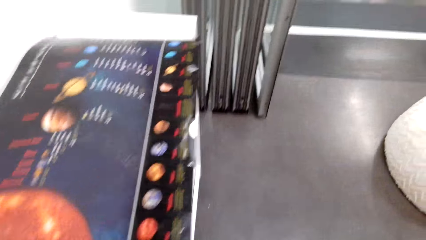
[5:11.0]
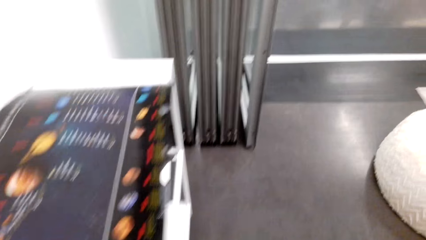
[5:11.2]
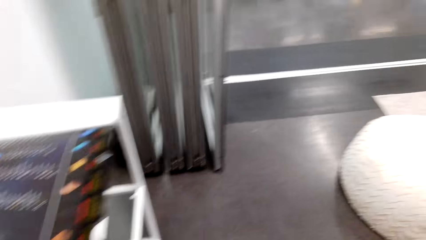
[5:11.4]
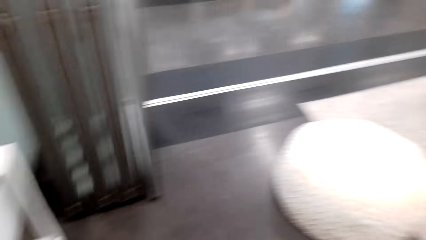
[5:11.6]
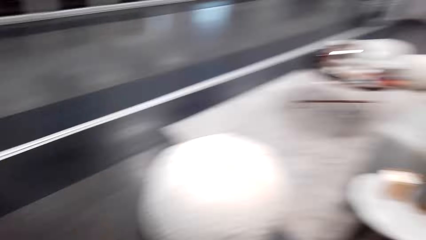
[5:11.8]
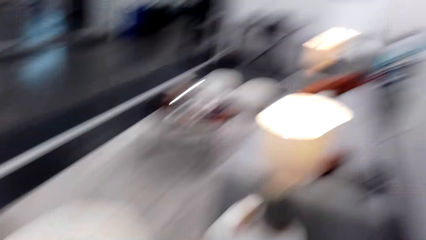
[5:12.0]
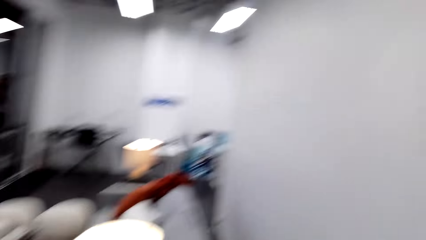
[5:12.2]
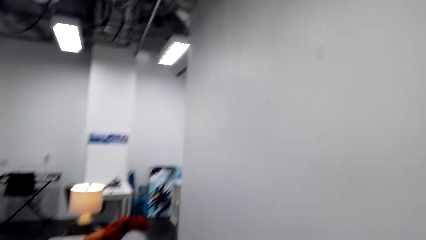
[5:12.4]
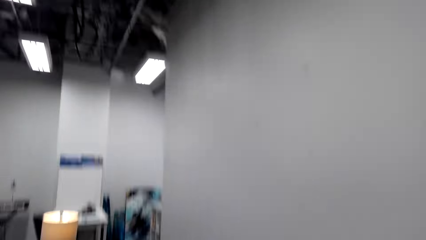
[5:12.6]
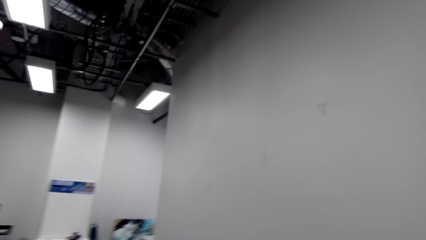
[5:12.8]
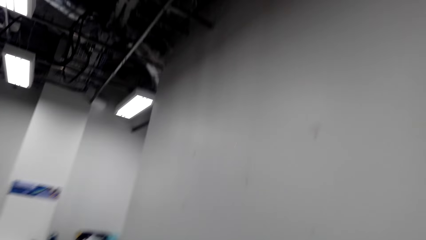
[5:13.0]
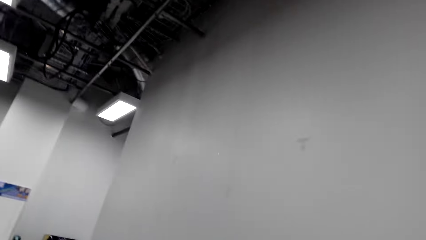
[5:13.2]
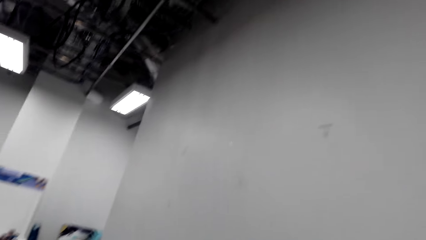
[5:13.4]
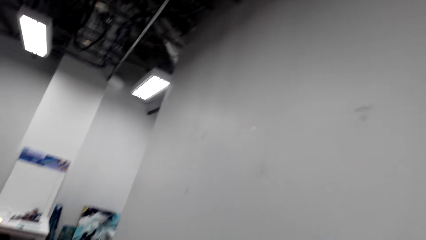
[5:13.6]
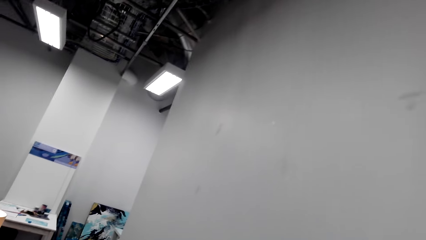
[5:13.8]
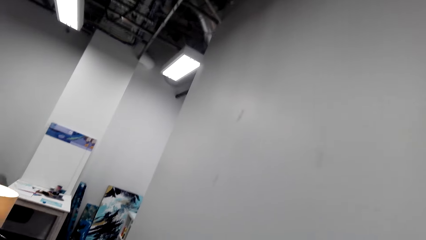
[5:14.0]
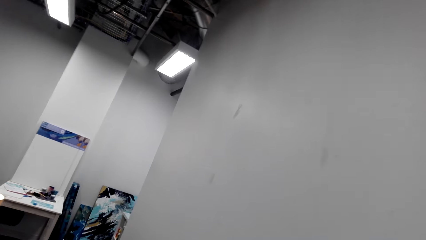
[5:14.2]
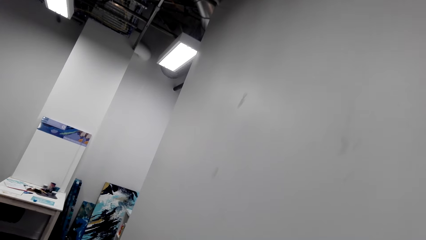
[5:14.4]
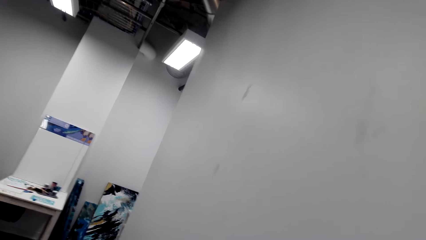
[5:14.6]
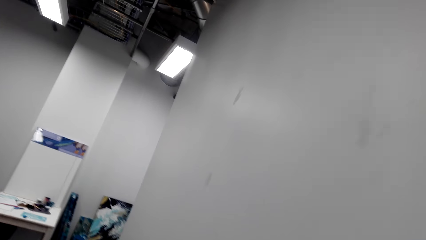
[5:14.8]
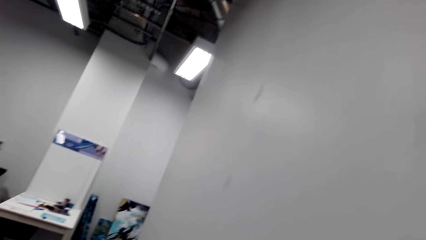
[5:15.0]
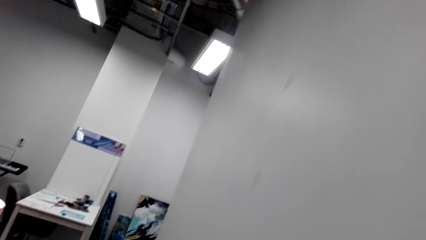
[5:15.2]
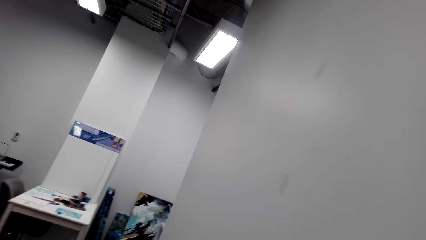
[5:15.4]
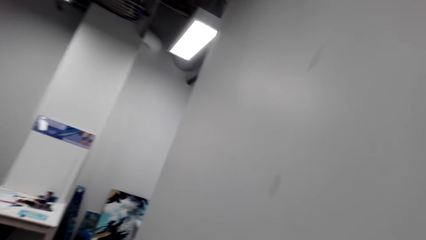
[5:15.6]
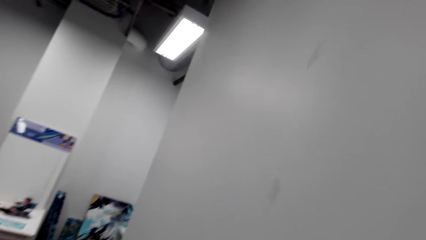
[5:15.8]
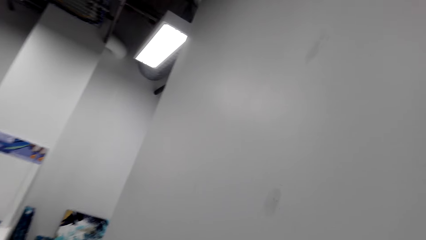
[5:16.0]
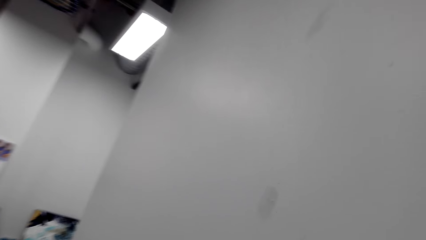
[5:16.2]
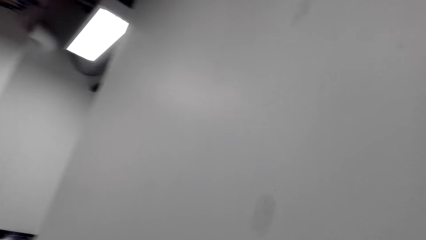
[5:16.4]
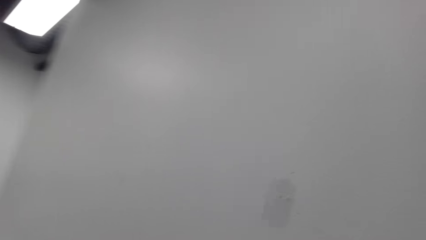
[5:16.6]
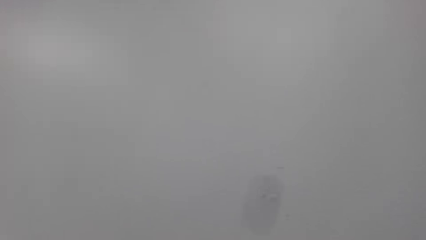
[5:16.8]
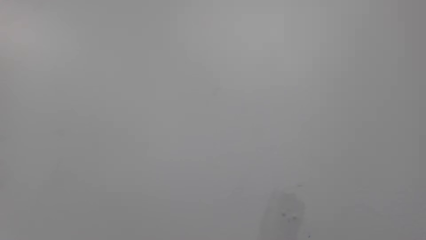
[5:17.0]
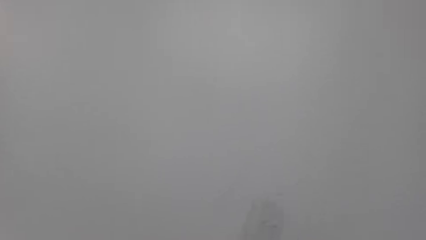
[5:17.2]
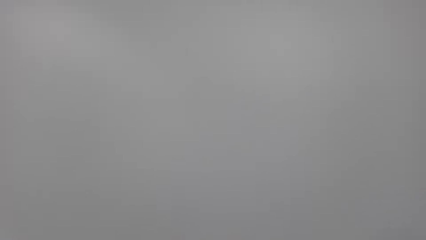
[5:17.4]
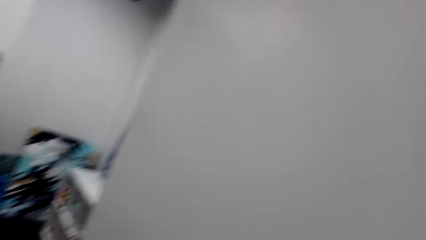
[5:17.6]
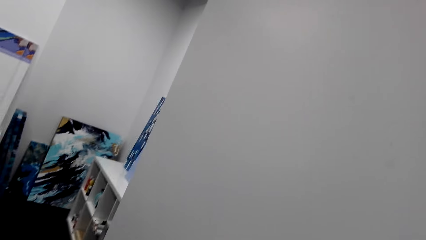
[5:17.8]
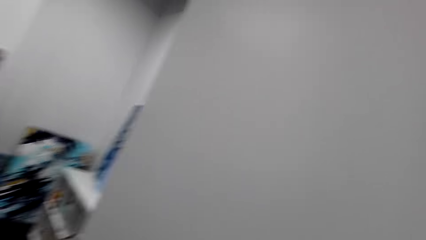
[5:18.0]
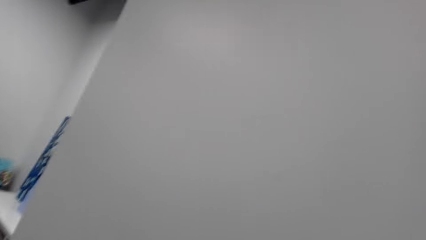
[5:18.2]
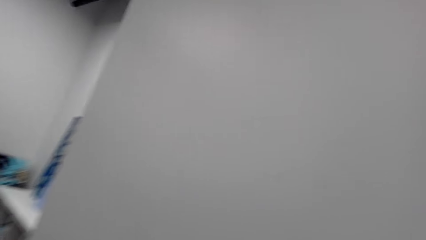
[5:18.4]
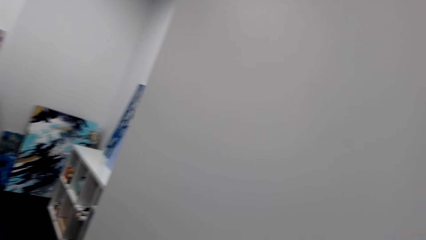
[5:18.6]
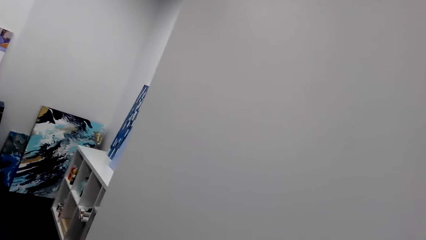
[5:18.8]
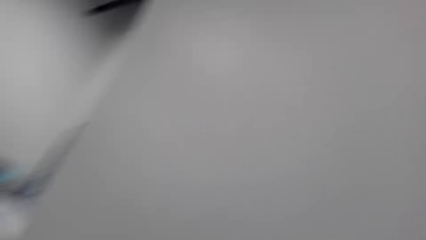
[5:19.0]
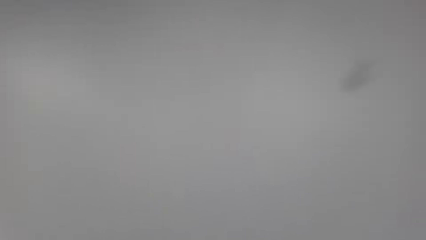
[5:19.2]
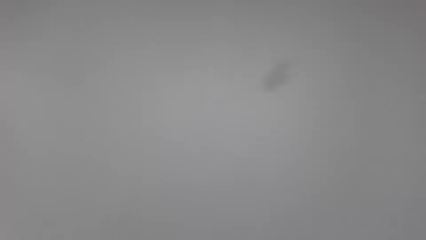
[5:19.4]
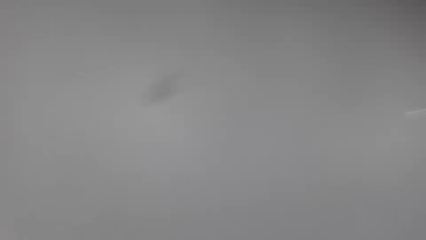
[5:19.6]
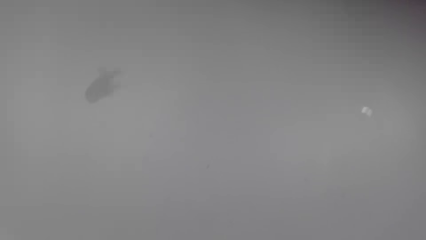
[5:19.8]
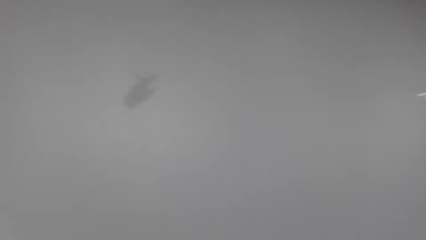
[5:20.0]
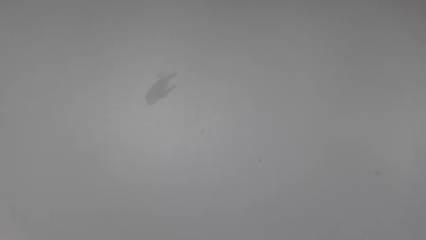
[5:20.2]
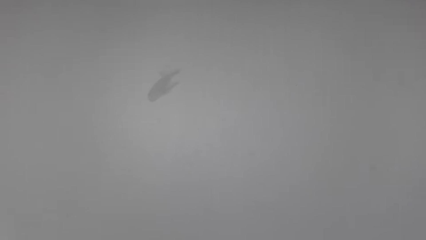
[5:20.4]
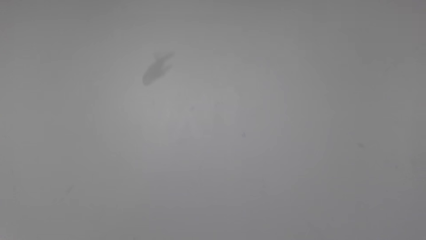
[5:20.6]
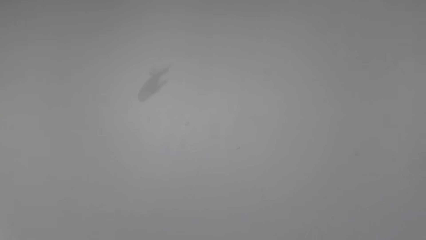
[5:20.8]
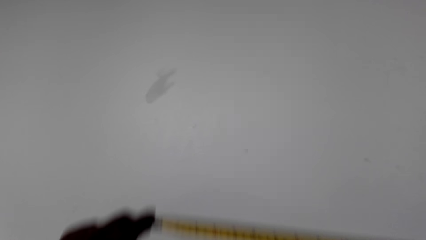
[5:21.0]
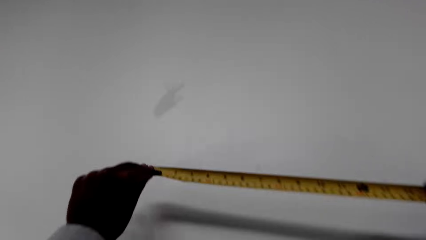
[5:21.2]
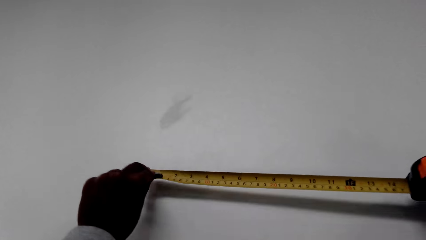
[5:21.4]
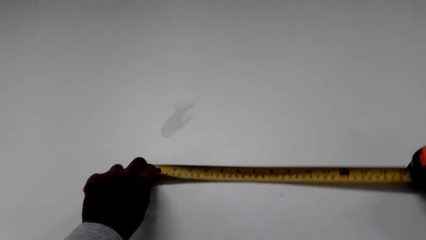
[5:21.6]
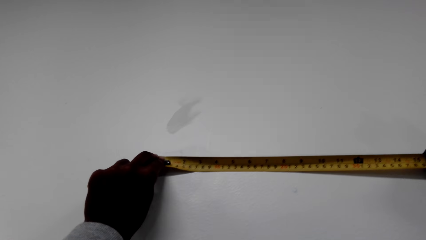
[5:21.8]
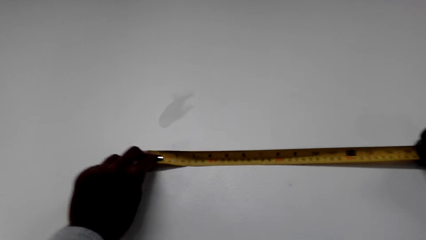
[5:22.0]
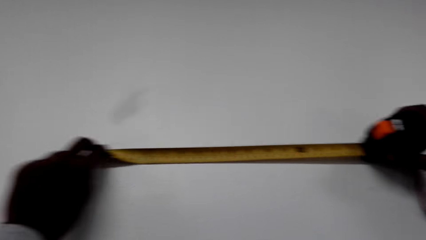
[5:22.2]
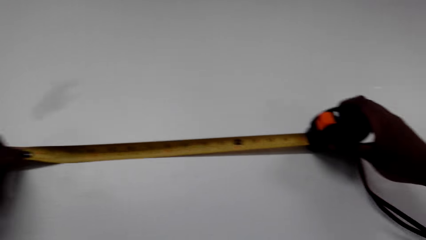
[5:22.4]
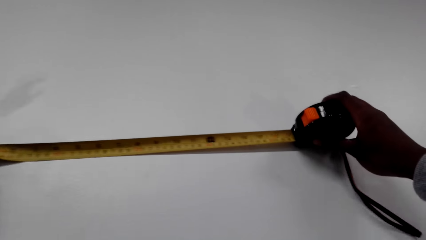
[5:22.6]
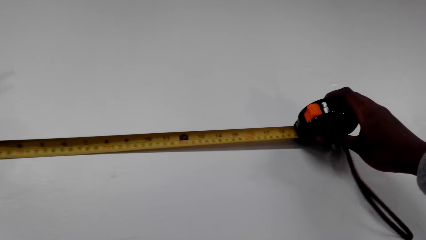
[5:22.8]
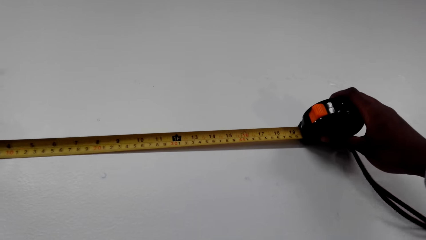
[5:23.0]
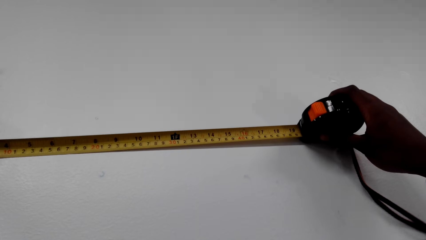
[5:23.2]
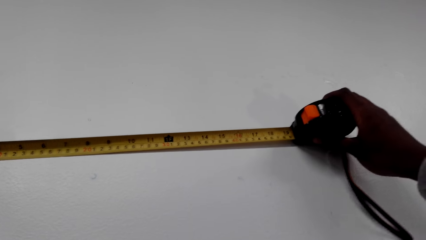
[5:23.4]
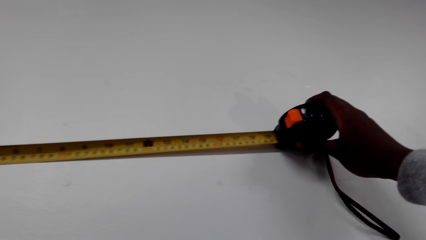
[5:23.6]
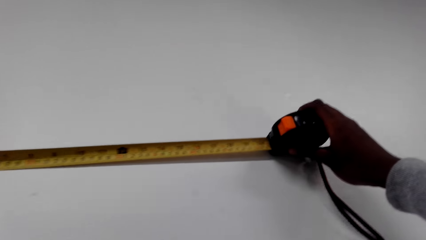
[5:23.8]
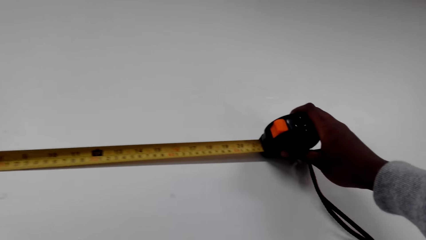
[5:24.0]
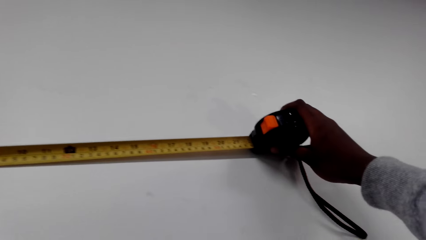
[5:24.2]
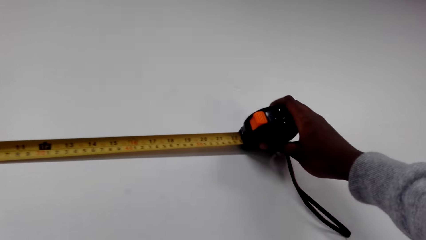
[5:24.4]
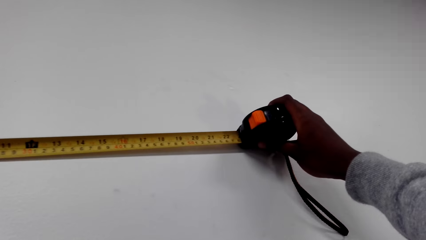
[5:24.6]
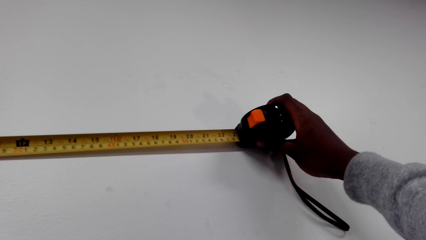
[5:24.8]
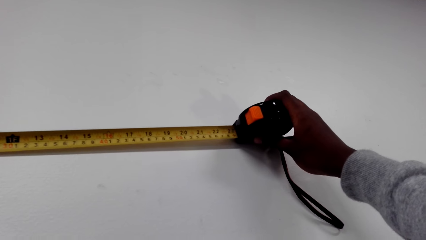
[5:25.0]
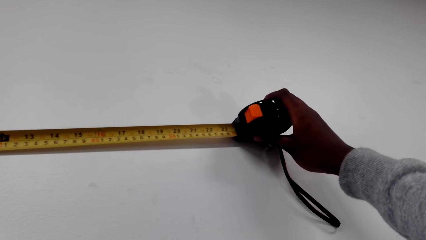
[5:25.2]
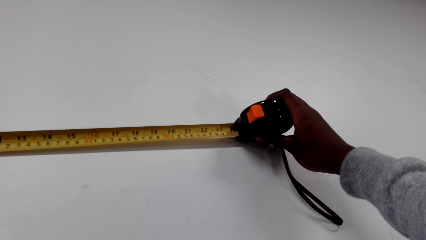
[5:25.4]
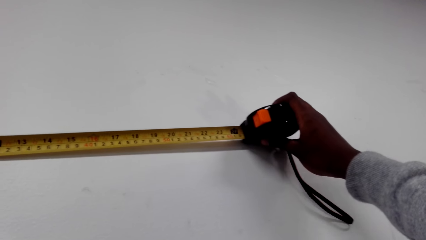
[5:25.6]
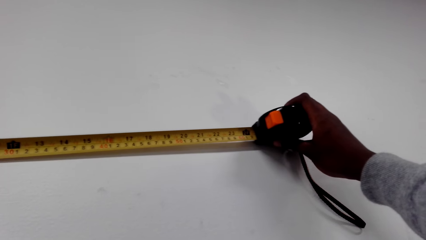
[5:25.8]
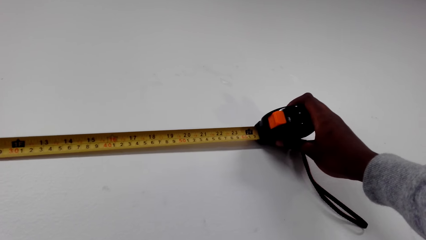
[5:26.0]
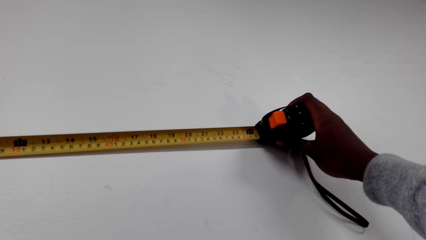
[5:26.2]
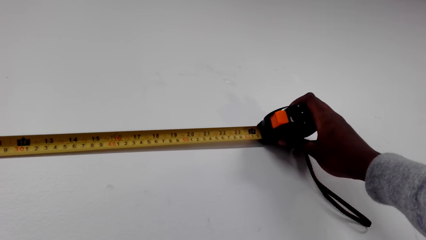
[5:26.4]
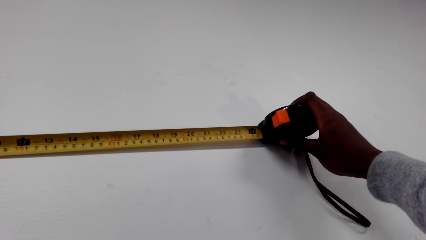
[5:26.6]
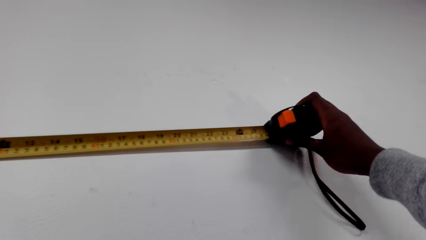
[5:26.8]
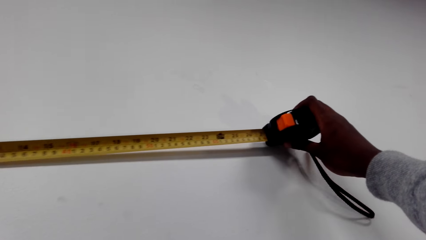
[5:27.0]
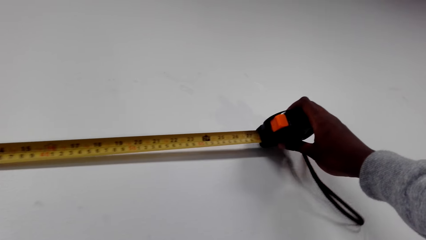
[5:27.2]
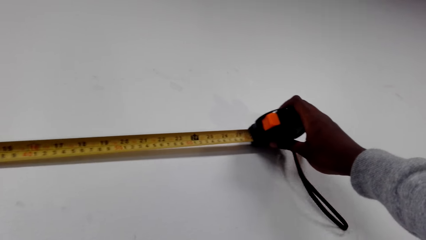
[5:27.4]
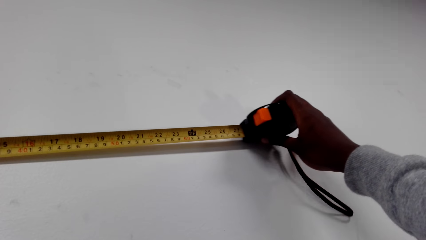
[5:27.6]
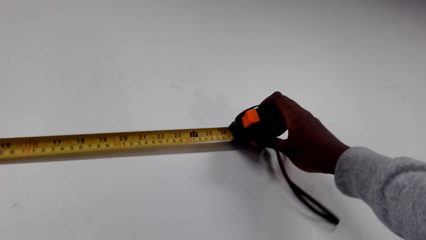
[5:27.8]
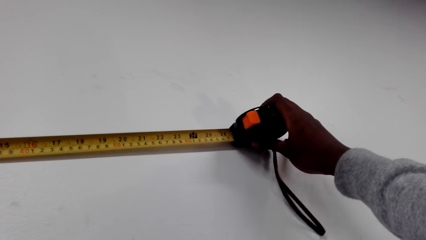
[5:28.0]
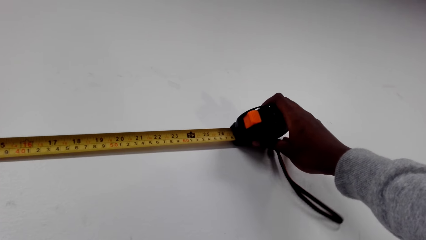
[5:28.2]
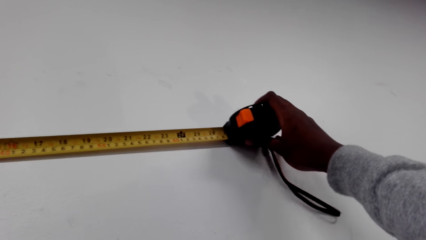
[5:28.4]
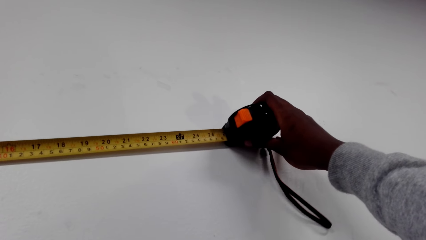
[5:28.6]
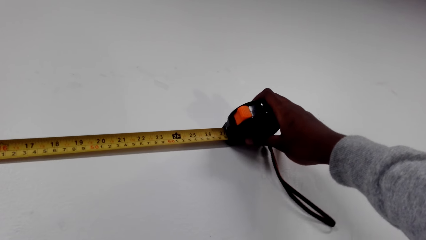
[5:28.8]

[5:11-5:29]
The camera wearer walks around the house. They look around the room. They look at the wall. They walk towards a table. They look at the wall. They measure the wall. They put the tape measure on the wall.
